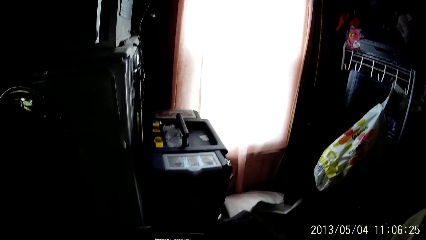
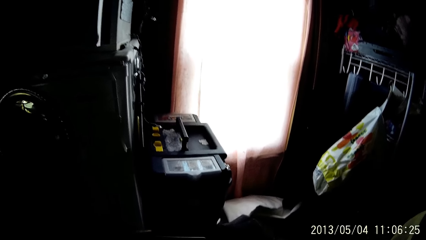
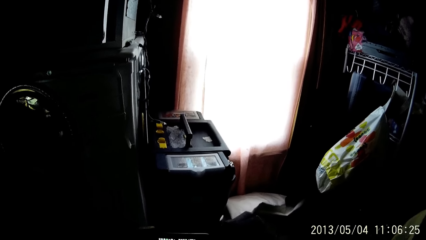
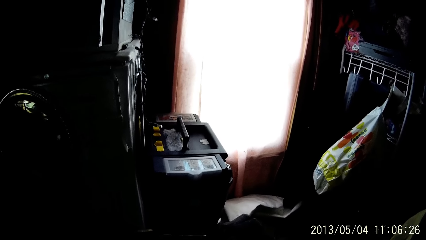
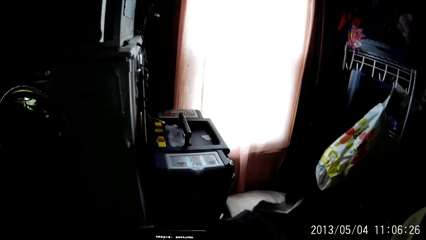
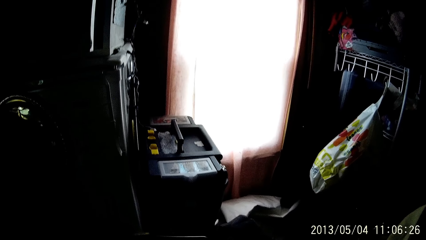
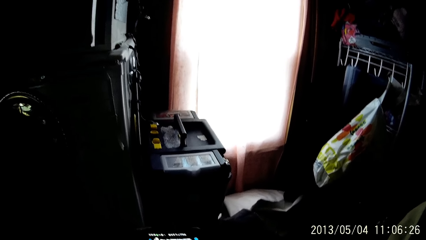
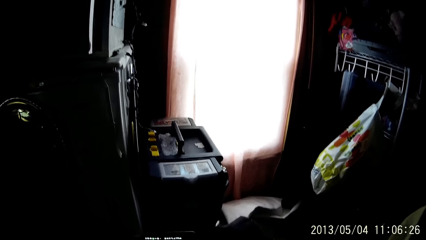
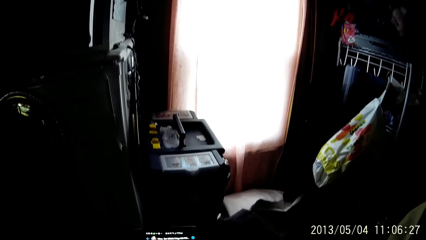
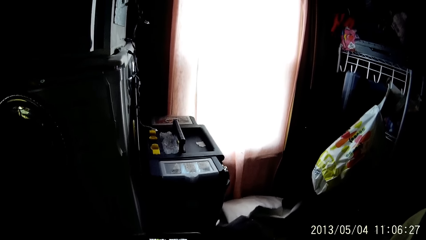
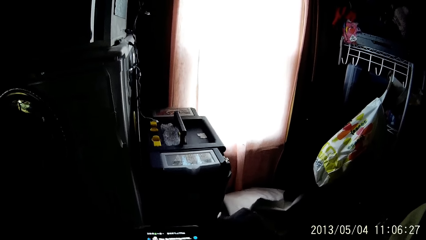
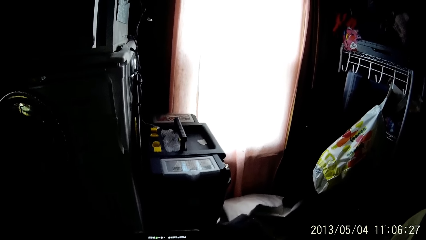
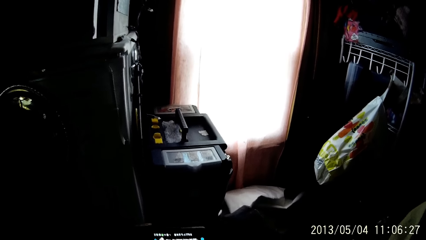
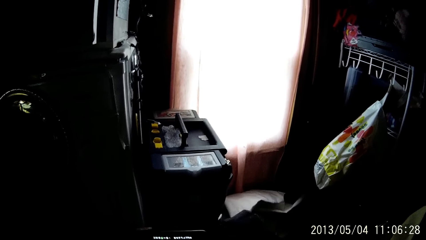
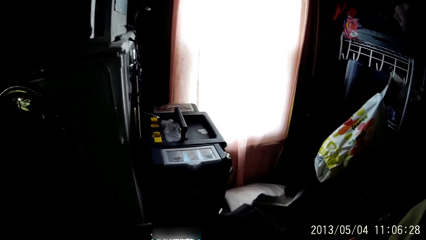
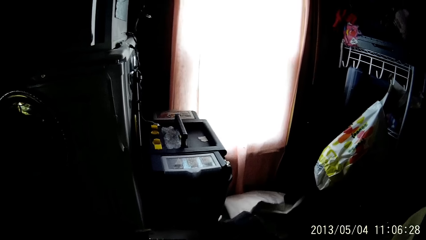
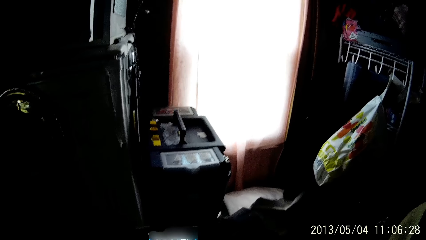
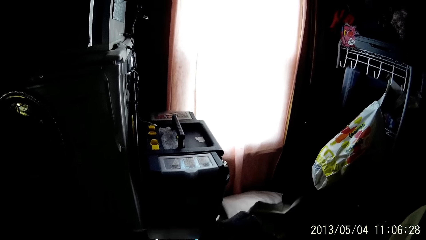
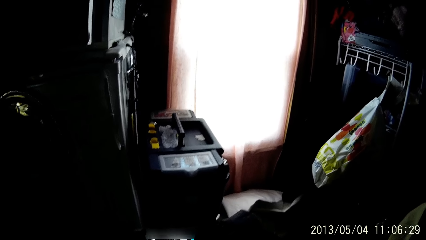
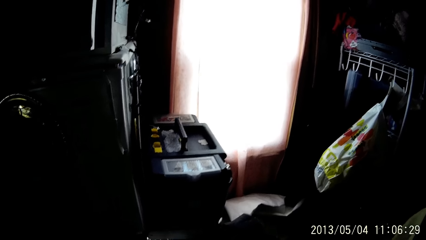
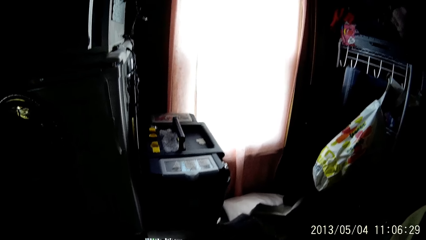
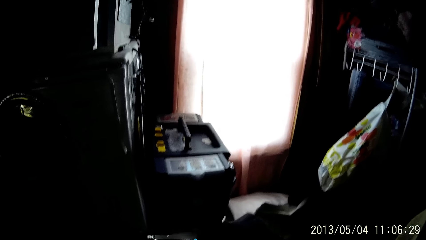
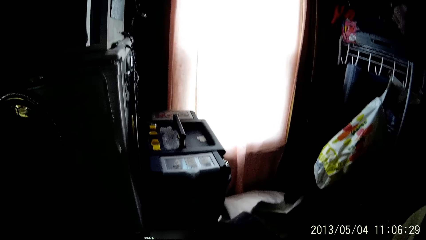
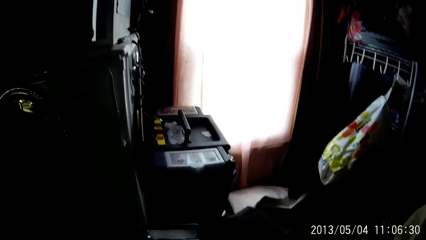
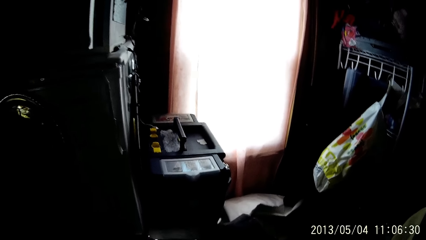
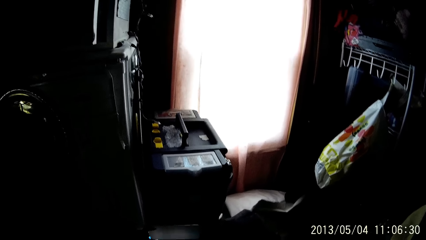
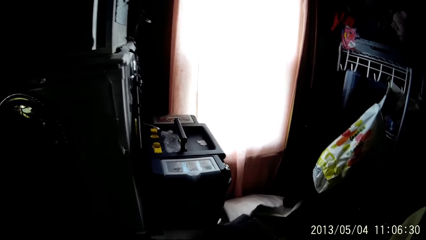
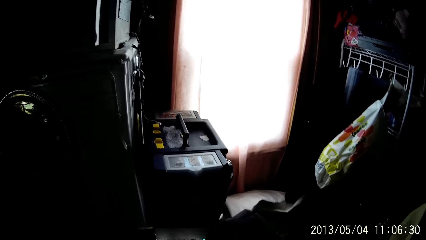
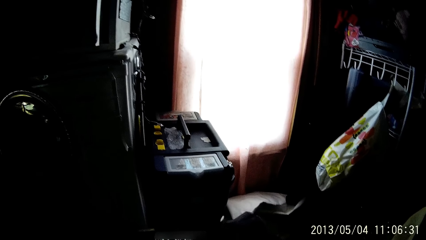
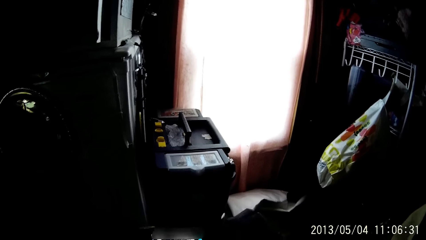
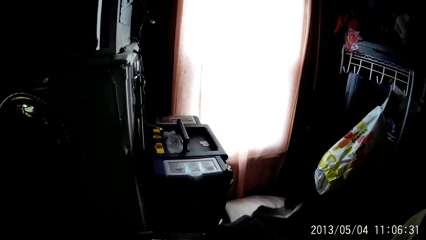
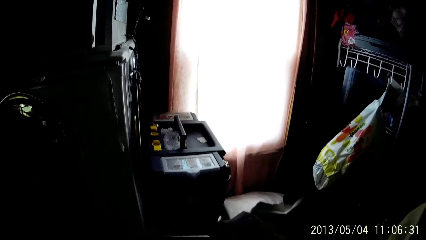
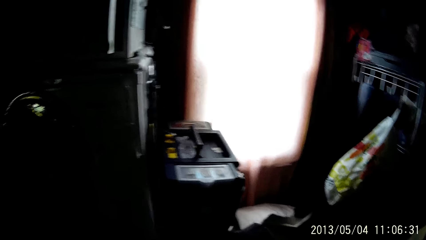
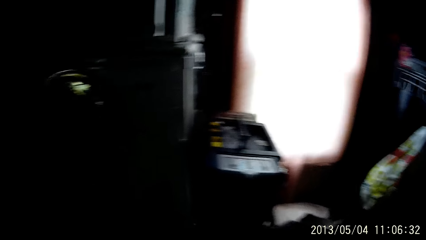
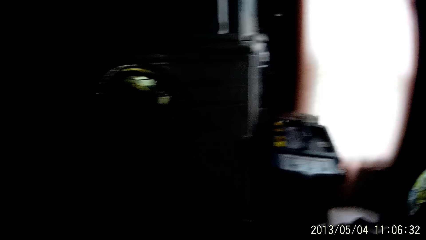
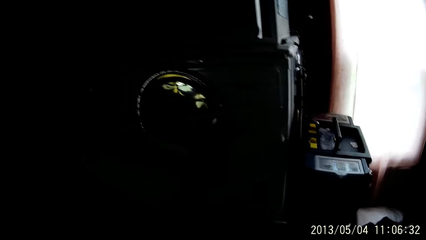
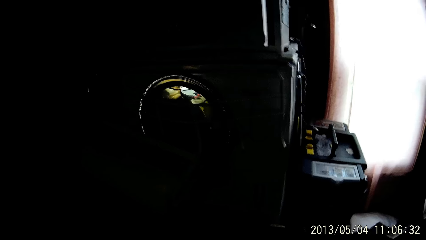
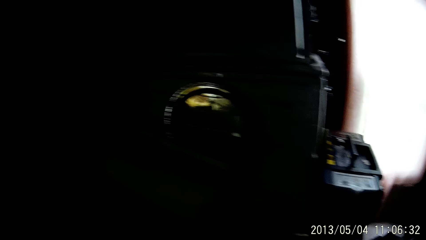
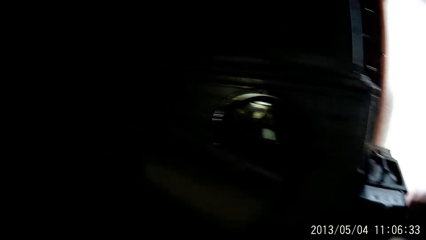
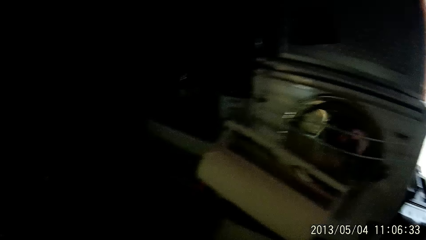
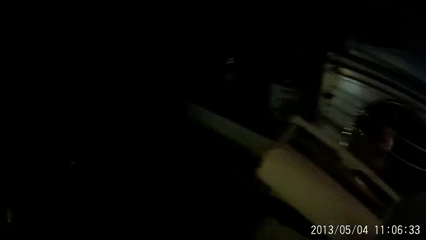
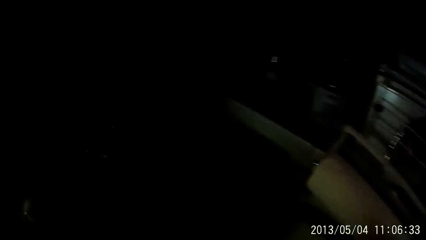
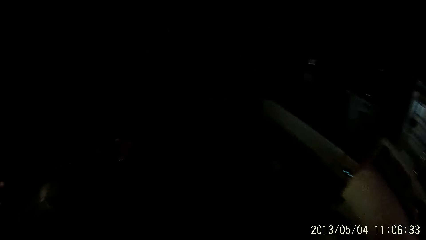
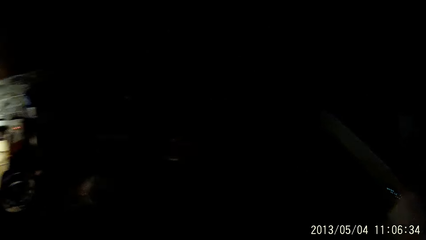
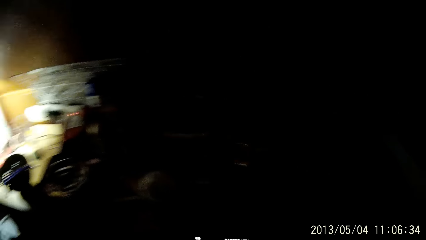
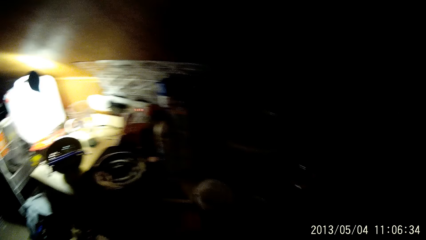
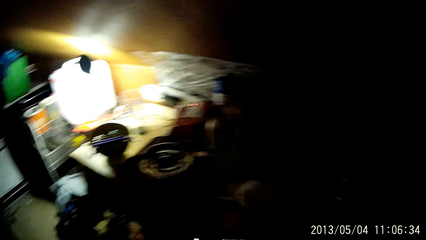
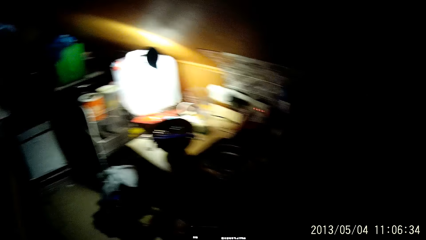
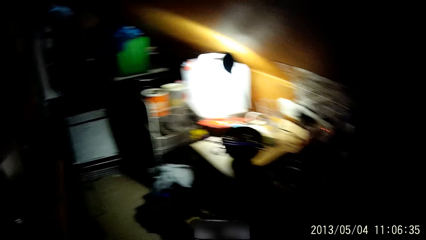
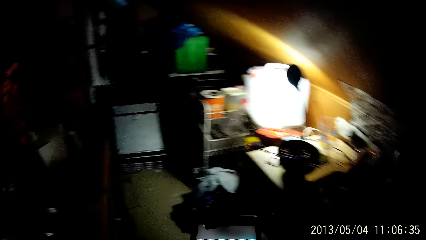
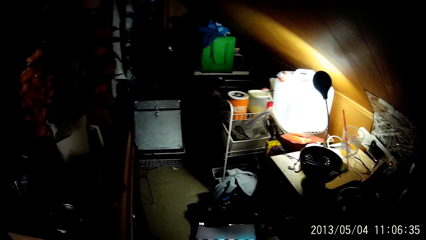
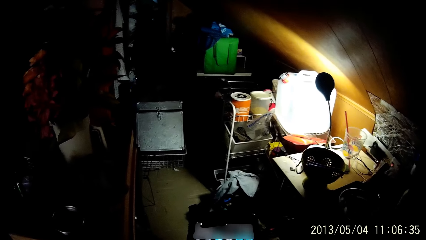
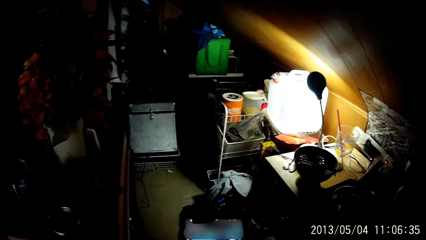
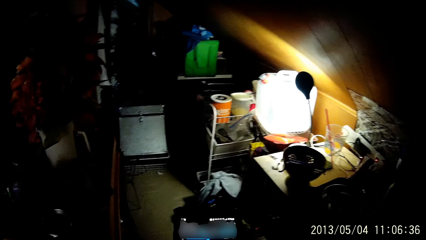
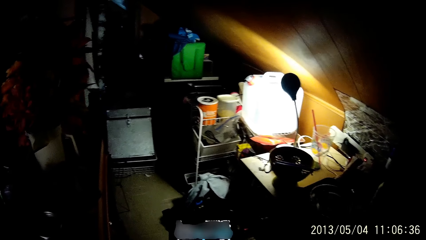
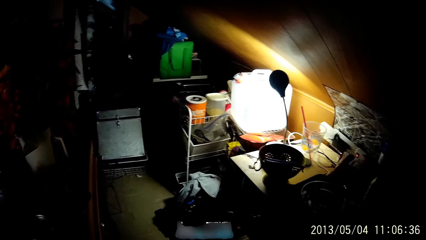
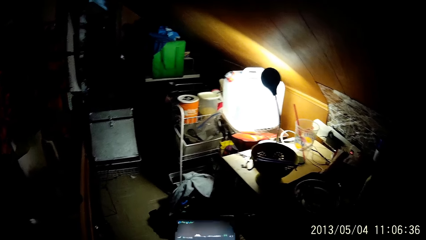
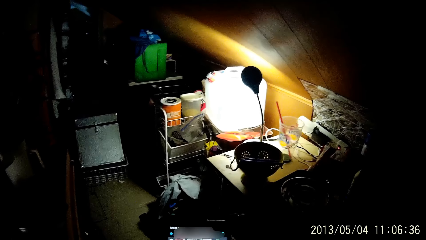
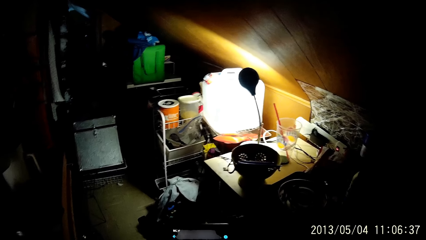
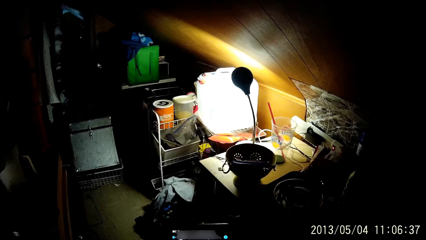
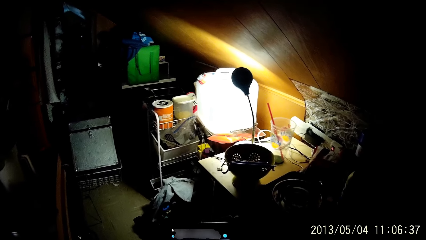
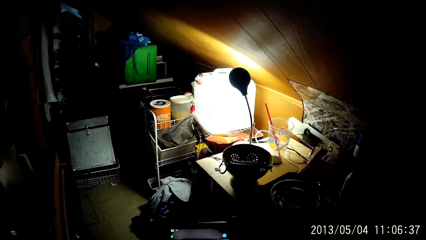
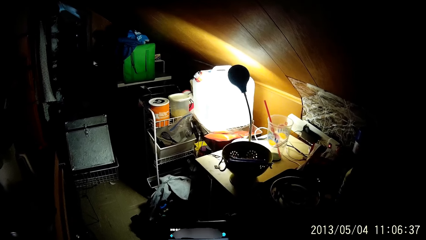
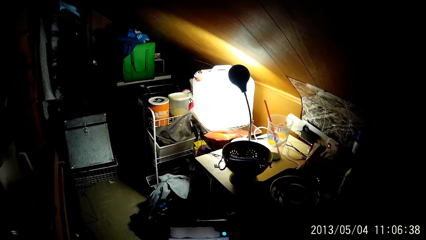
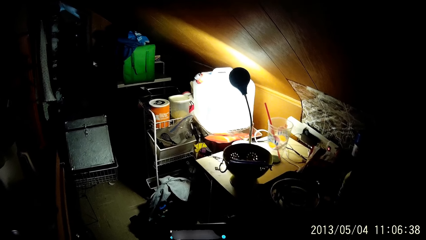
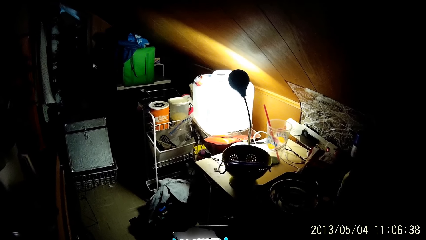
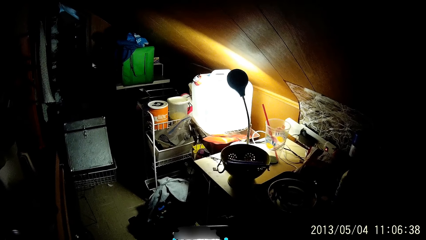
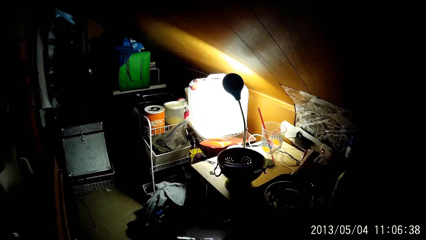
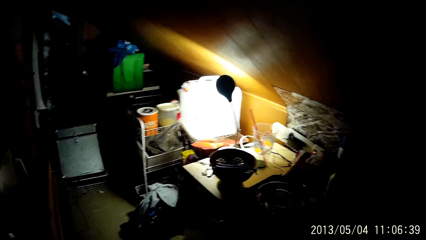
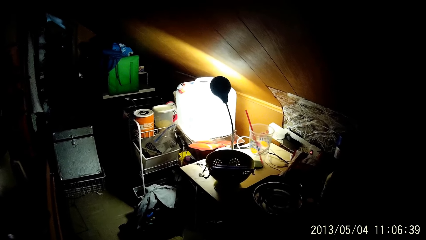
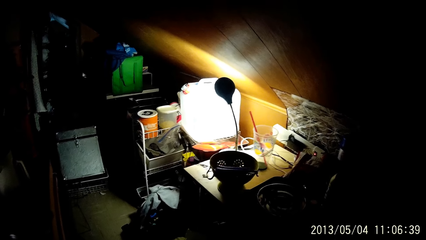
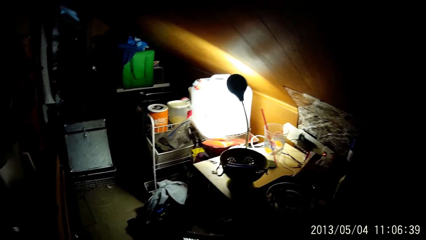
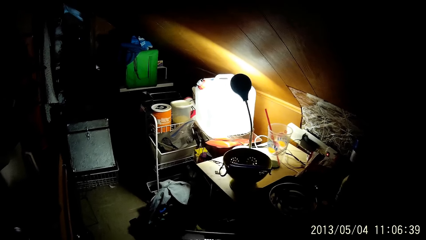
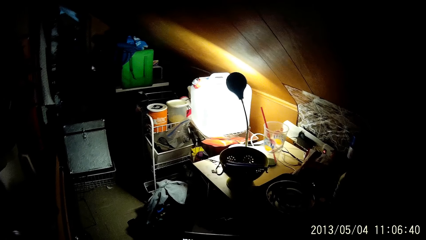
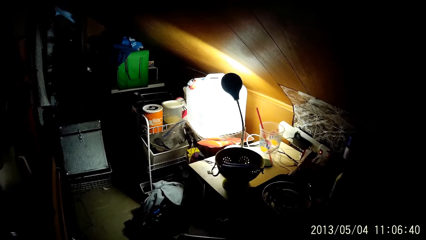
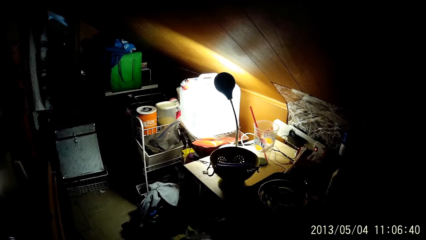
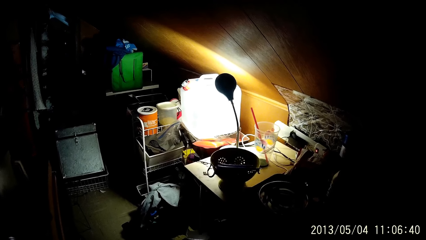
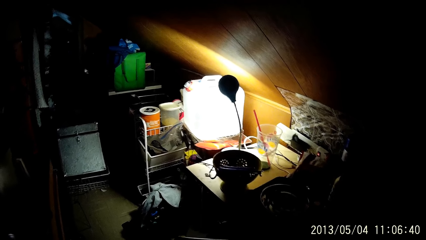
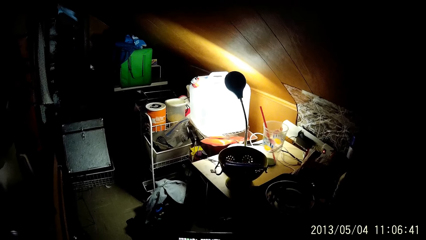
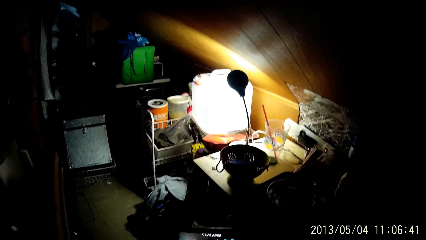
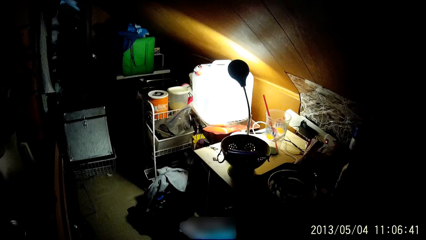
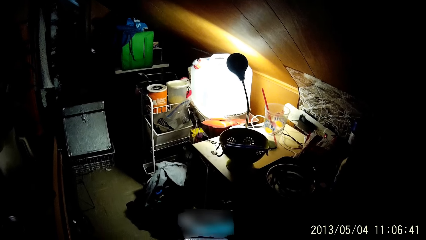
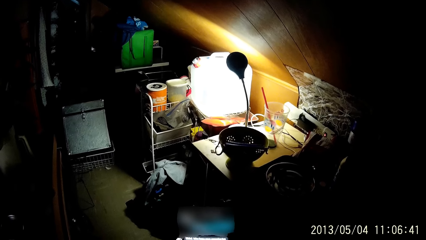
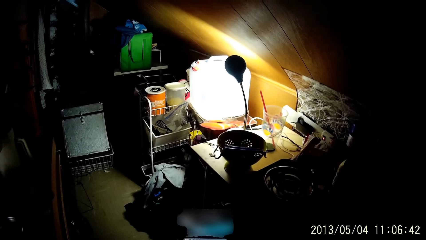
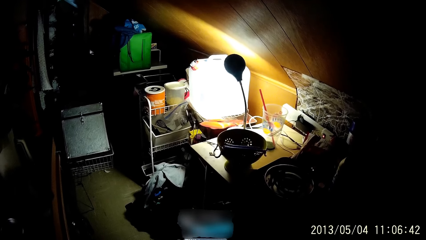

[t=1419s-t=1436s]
The camera wearer looks around. They use the phone.
